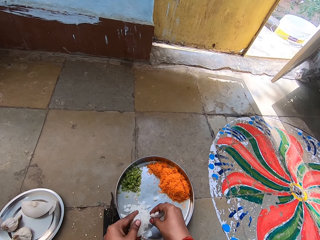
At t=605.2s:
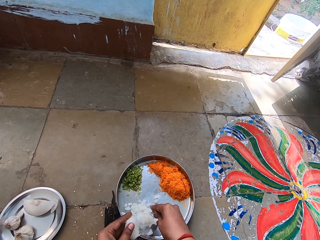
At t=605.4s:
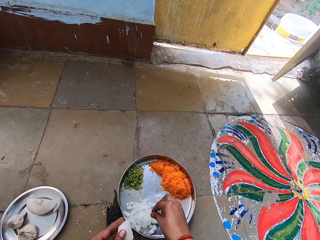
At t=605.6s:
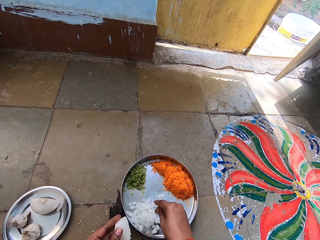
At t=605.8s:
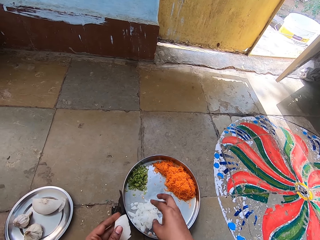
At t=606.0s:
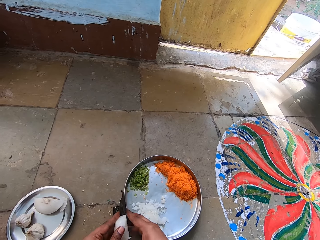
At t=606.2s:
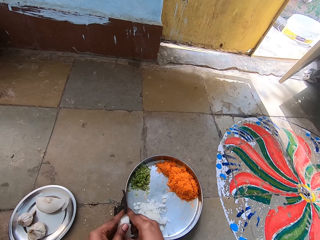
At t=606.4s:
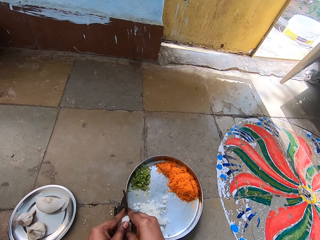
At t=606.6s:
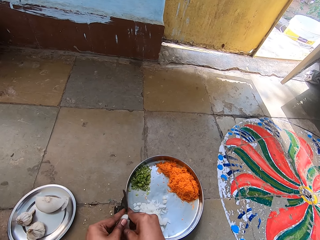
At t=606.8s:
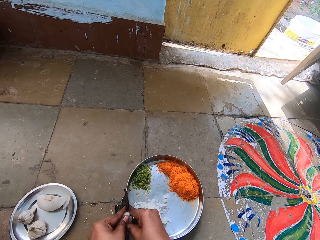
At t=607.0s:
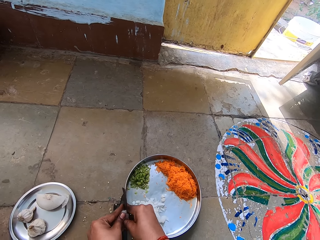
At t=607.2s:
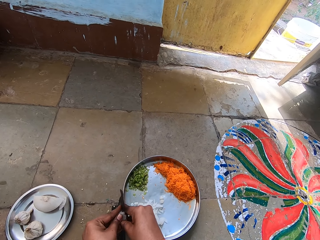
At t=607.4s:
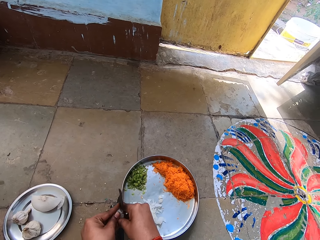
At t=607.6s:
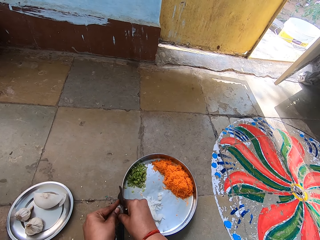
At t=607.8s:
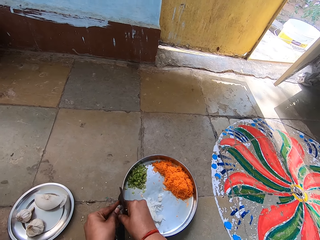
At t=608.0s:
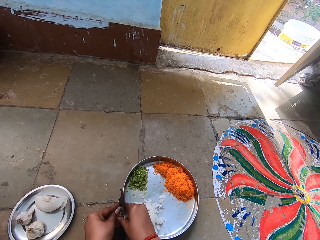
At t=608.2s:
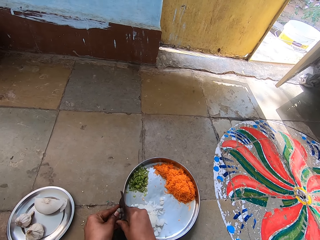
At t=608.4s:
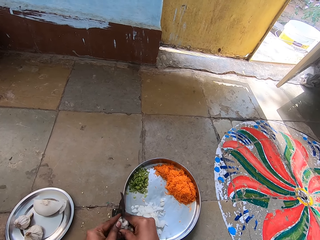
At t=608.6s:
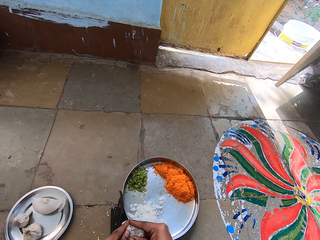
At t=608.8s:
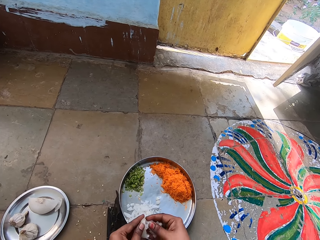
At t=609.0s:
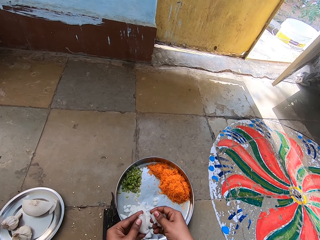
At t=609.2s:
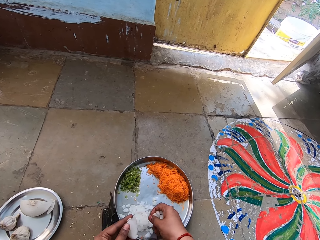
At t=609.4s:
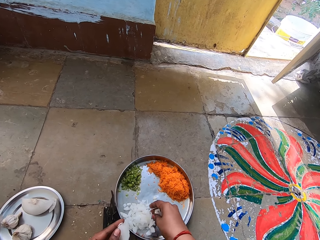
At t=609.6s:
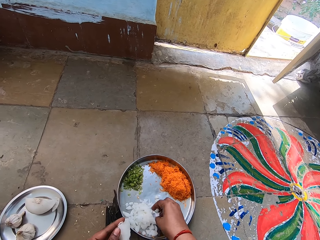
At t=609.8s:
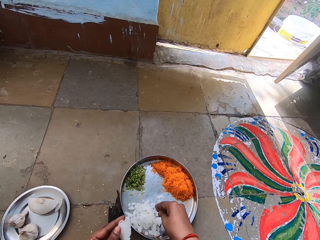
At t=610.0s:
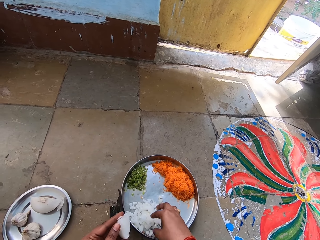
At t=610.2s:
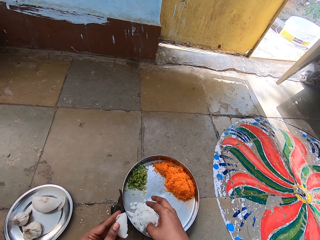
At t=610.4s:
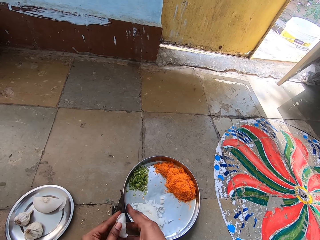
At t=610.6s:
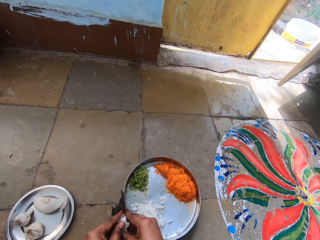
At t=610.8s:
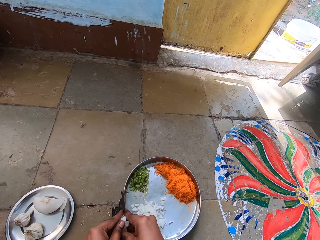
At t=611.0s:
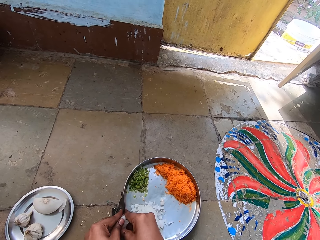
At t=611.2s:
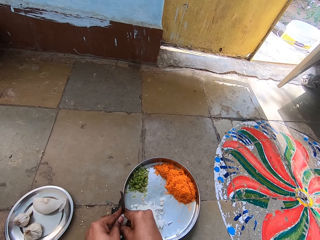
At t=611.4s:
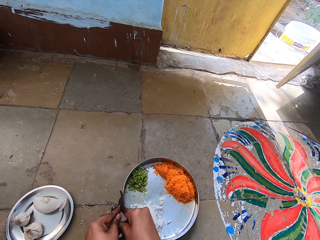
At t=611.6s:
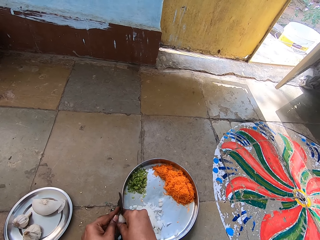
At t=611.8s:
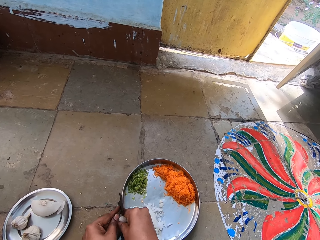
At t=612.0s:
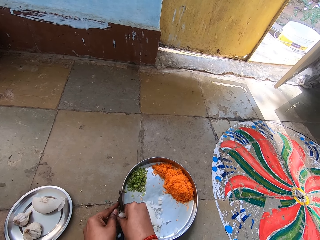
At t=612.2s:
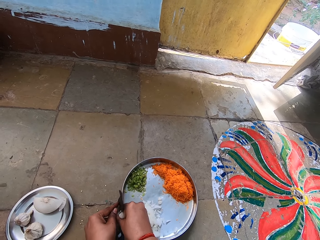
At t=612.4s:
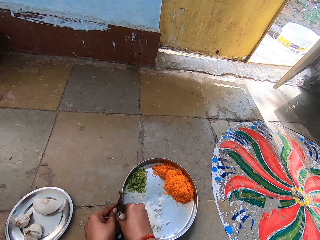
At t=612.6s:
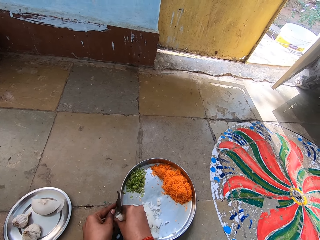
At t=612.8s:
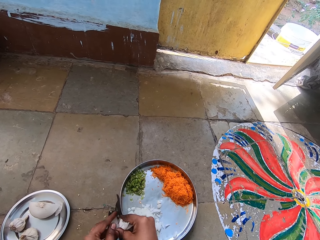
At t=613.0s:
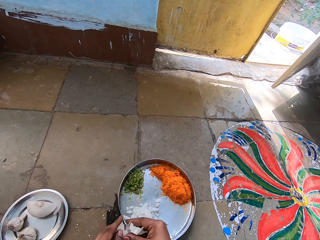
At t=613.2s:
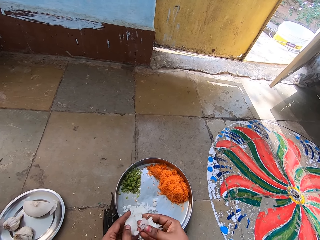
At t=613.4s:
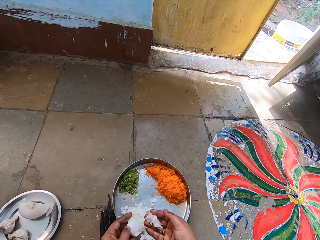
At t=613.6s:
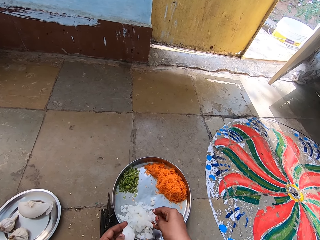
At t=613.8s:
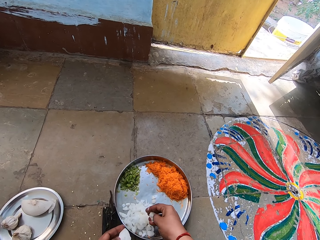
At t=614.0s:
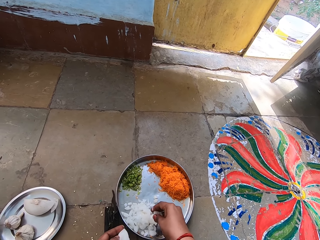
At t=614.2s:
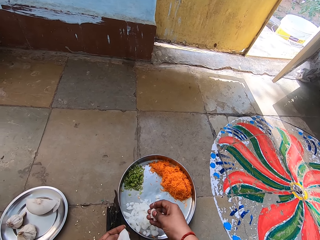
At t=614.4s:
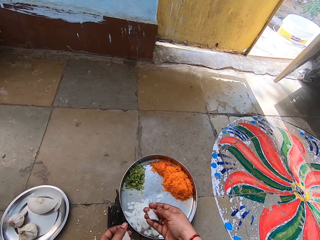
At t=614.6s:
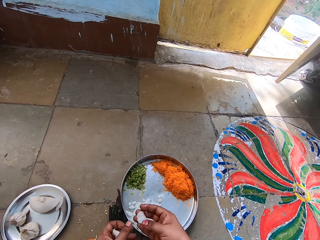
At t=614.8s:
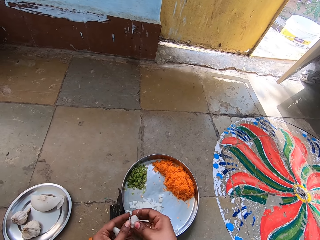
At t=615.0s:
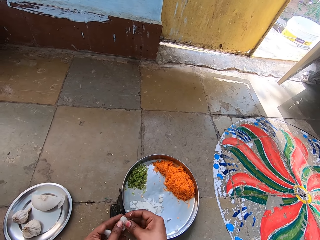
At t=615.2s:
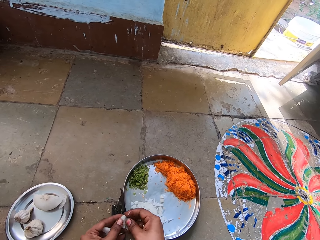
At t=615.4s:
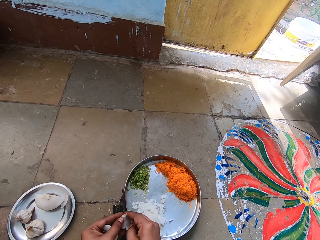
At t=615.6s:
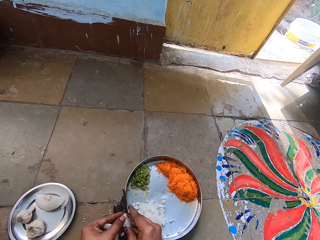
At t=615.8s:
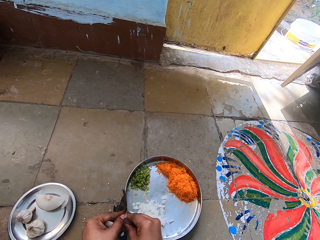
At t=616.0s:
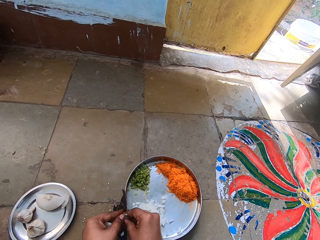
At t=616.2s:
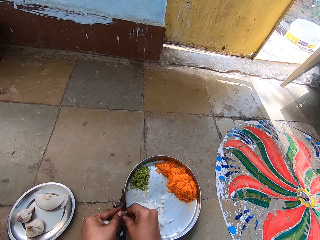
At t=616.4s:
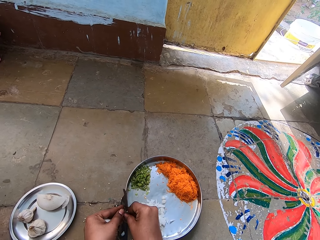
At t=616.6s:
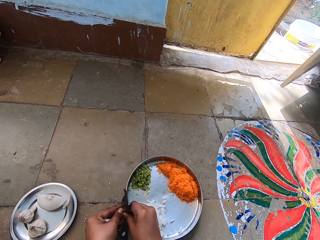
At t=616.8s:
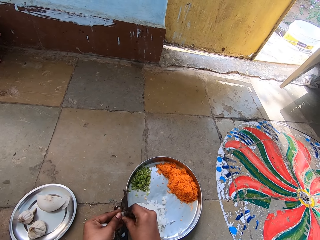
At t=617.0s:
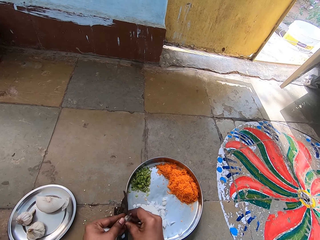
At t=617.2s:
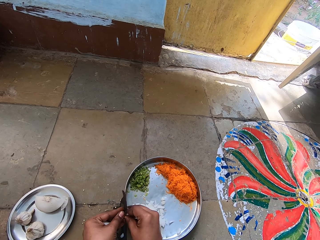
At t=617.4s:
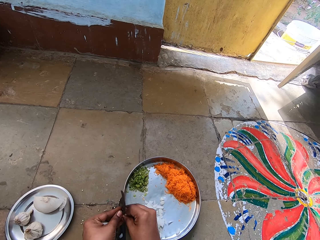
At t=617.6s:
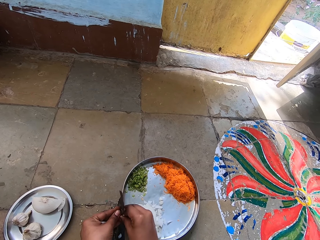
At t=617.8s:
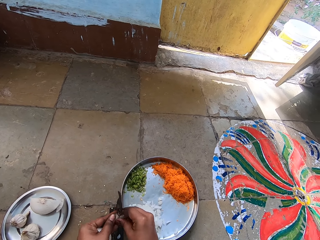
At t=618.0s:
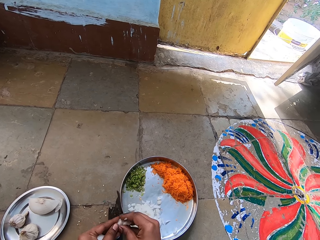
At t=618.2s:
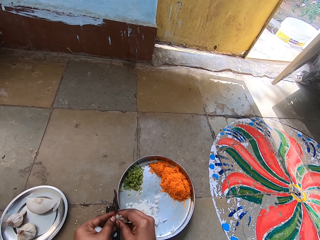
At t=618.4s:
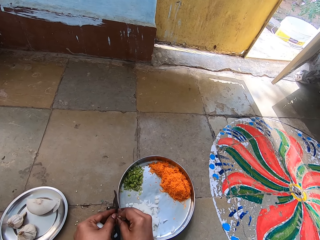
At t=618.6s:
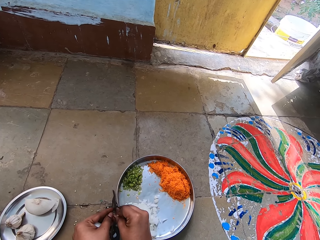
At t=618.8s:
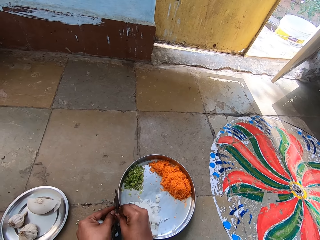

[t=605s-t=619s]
The camera wearer drops chopped garlic or onions in the tray. They chop the garlic. They drop the chopped garlic in the tray. They chop the garlic. They drop the chopped garlic in the tray. They chop the garlic.

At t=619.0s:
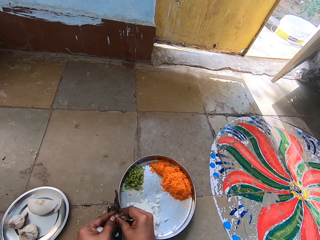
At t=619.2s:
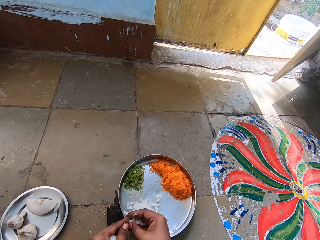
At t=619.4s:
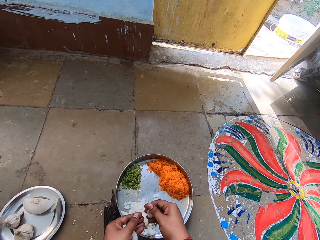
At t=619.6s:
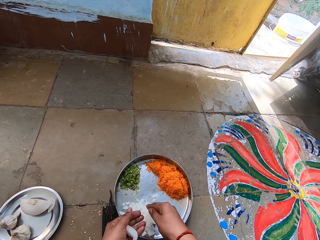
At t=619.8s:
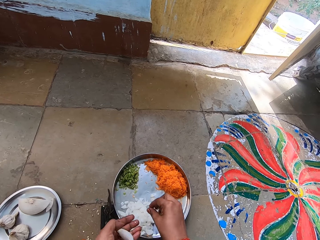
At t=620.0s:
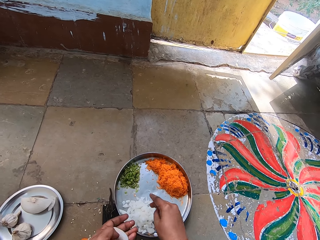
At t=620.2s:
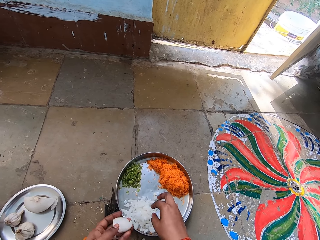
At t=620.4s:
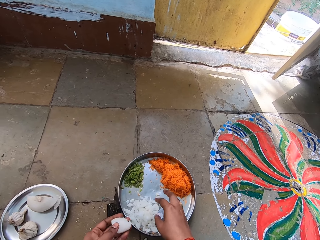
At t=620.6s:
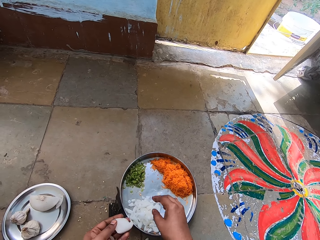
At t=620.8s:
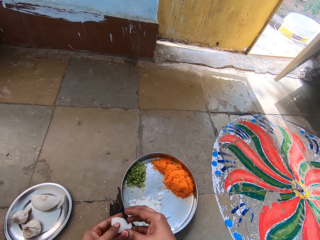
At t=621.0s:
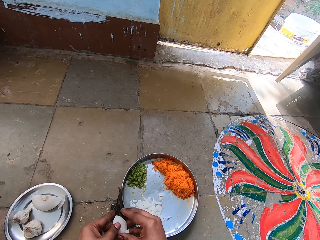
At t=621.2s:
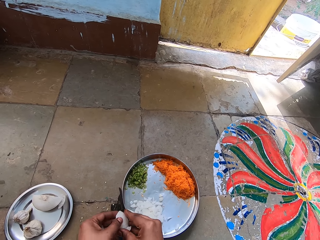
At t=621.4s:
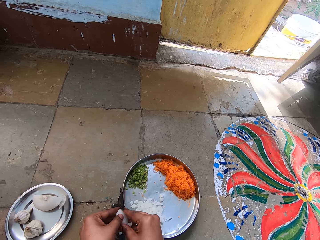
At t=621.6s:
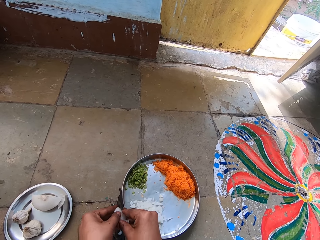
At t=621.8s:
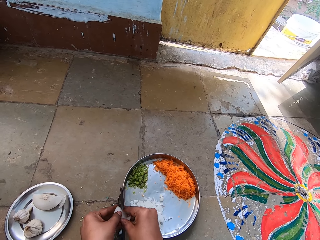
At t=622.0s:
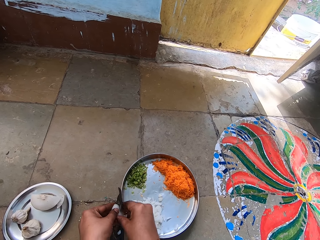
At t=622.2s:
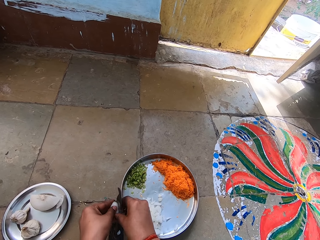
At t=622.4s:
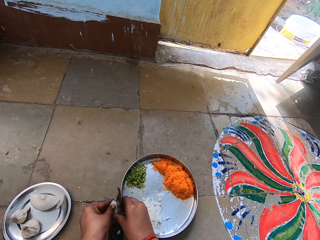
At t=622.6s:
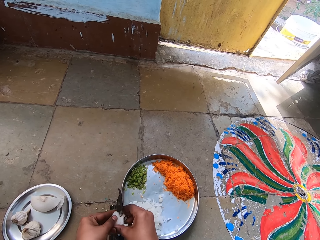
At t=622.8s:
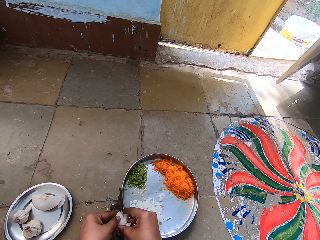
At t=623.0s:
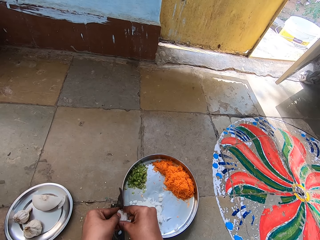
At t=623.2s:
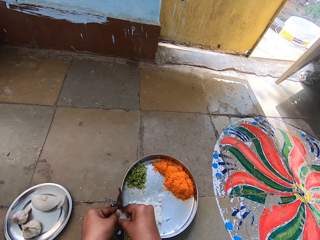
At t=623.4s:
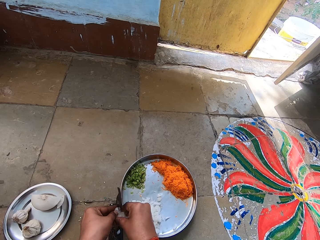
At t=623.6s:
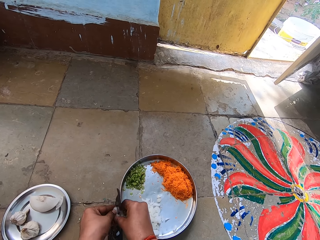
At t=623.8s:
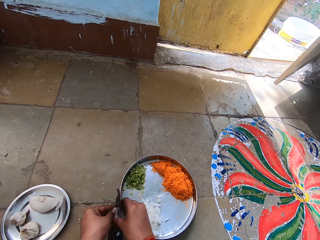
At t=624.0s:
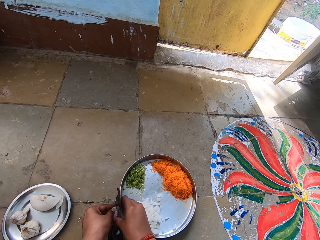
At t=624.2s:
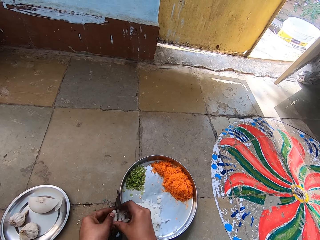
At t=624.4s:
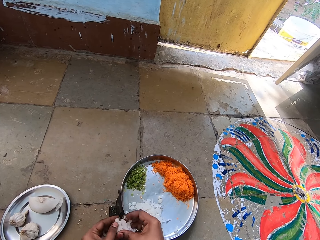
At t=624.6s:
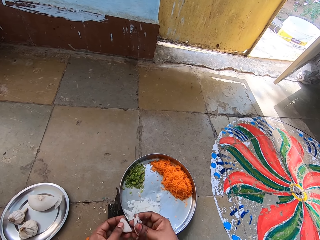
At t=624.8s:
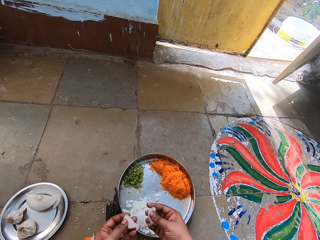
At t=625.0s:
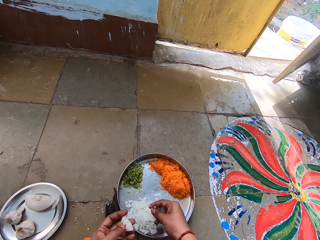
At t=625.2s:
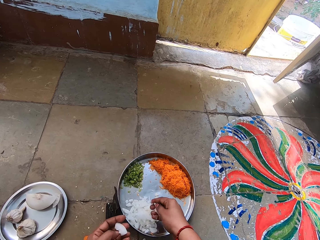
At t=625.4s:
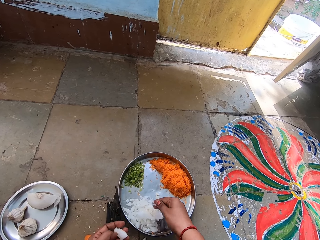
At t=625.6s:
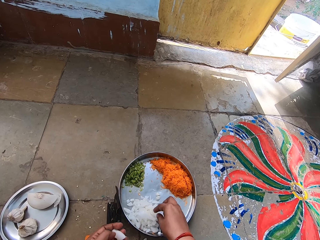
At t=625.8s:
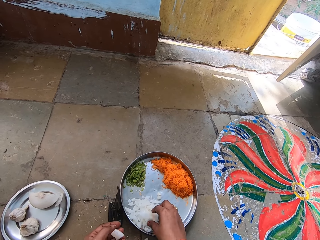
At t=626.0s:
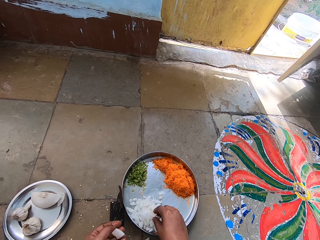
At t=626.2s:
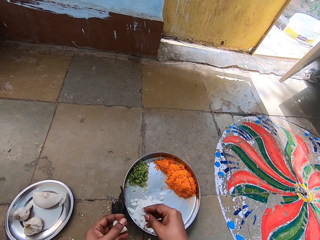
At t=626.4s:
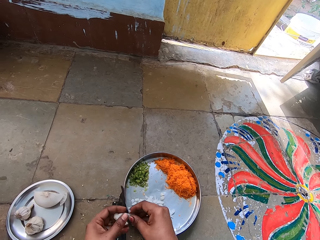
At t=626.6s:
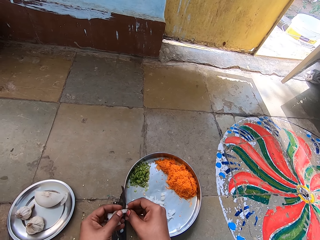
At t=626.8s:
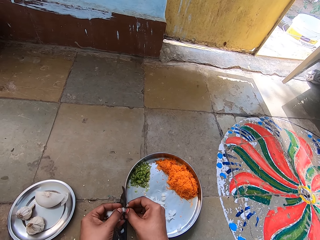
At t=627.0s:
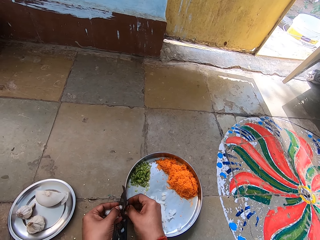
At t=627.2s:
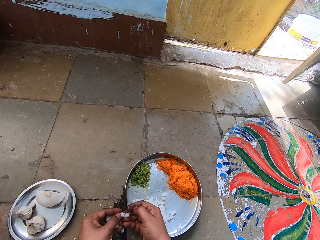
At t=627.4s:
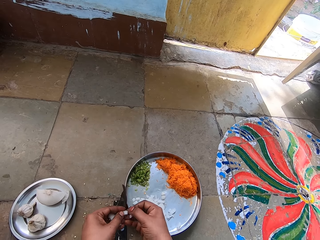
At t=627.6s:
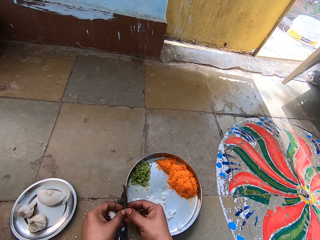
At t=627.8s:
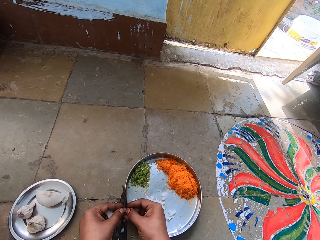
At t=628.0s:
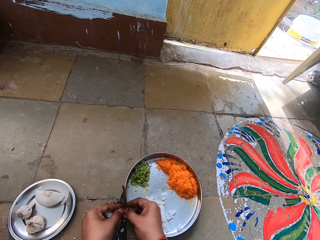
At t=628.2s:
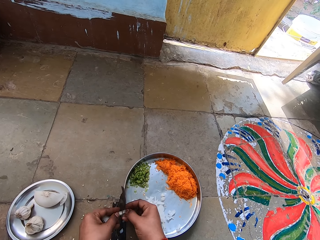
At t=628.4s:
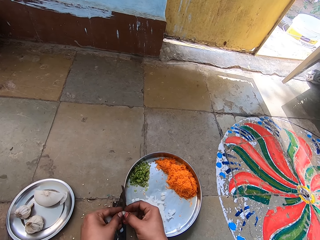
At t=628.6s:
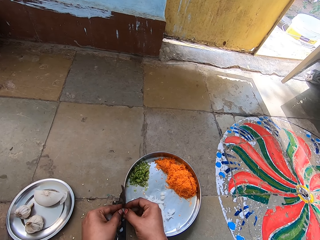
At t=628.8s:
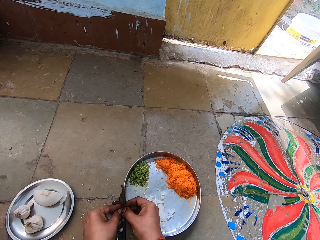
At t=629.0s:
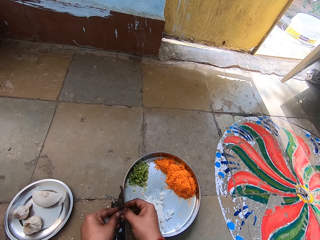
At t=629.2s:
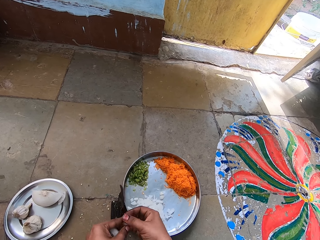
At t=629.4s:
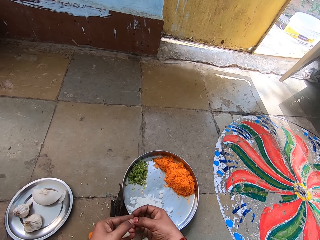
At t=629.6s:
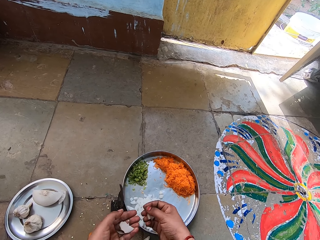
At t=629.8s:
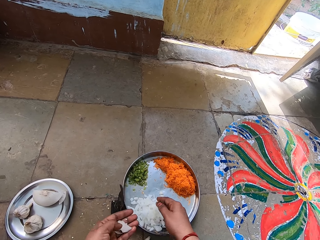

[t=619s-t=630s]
The camera wearer drops chopped garlic or onions in the tray. They chop the garlic. They drop the chopped garlic in the tray. They chop the garlic.
